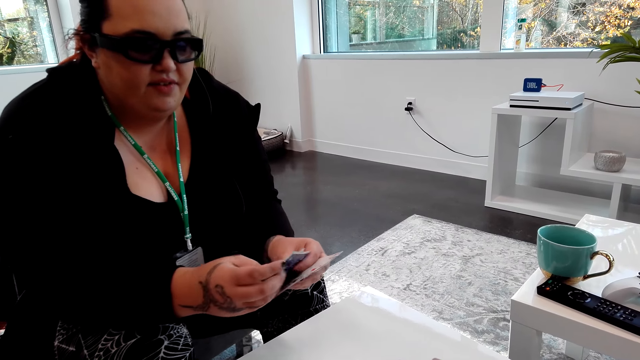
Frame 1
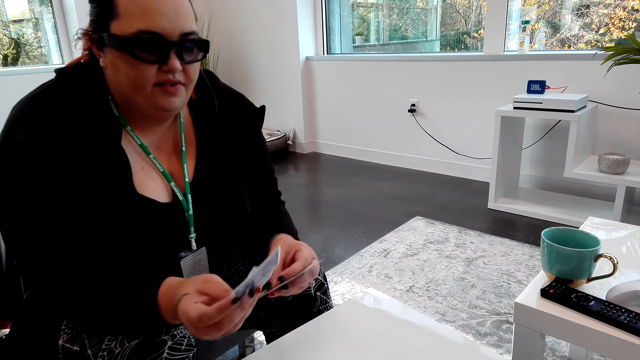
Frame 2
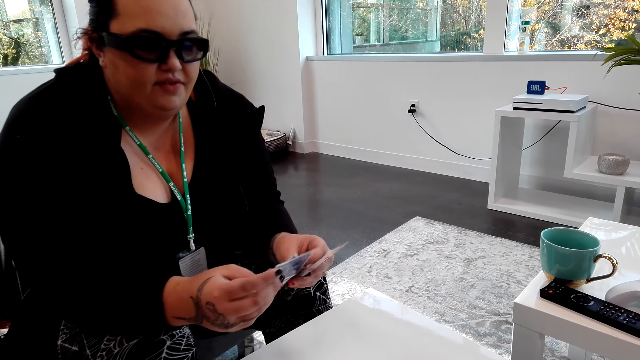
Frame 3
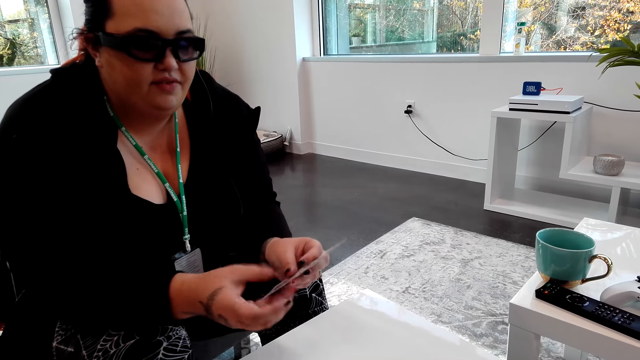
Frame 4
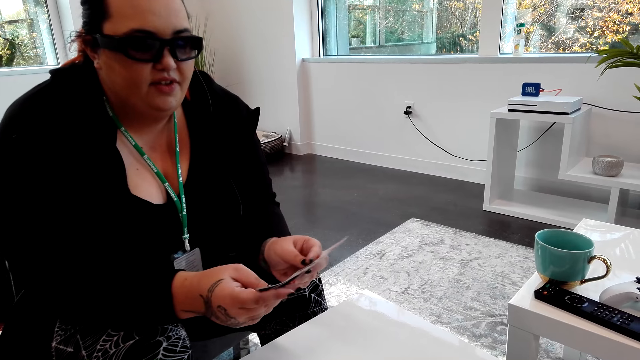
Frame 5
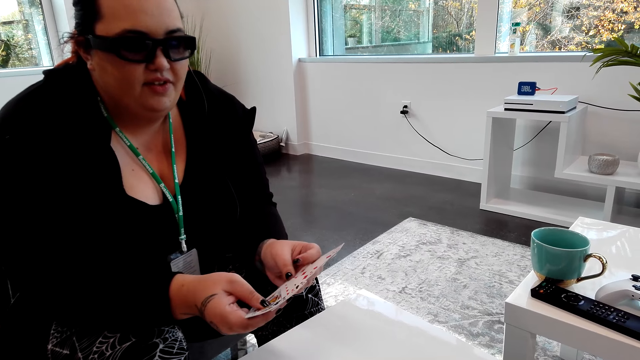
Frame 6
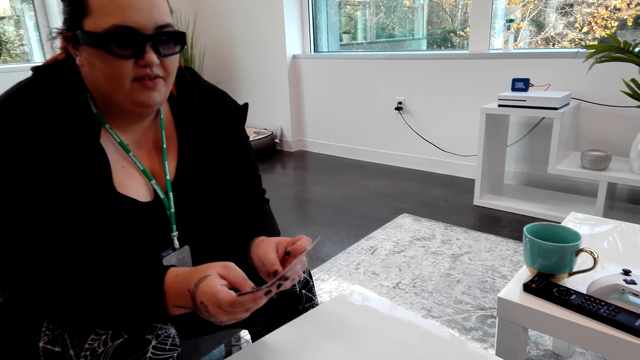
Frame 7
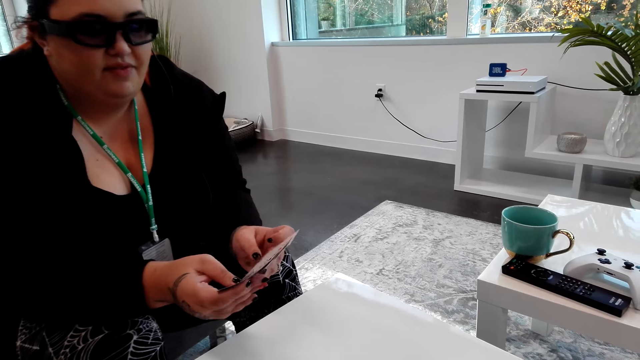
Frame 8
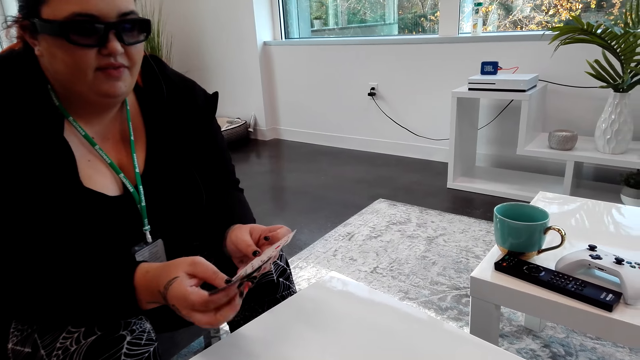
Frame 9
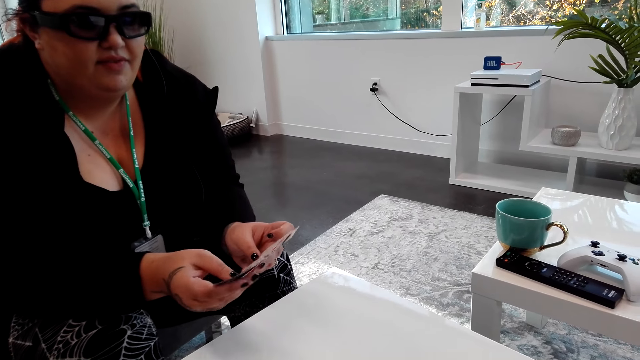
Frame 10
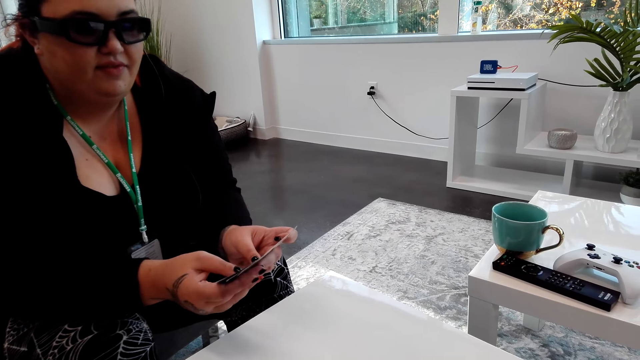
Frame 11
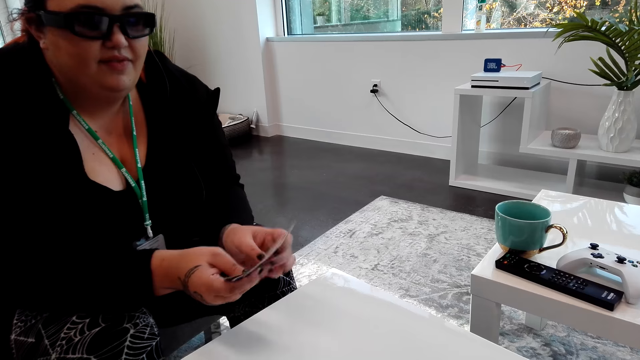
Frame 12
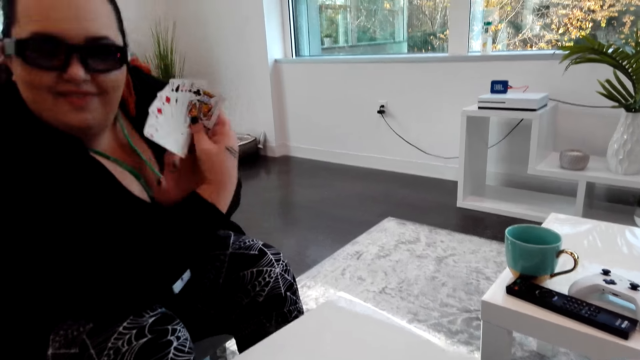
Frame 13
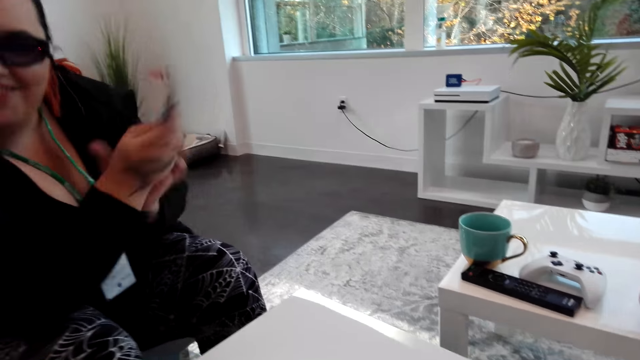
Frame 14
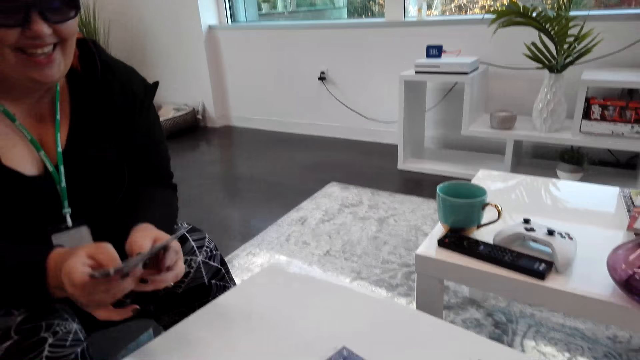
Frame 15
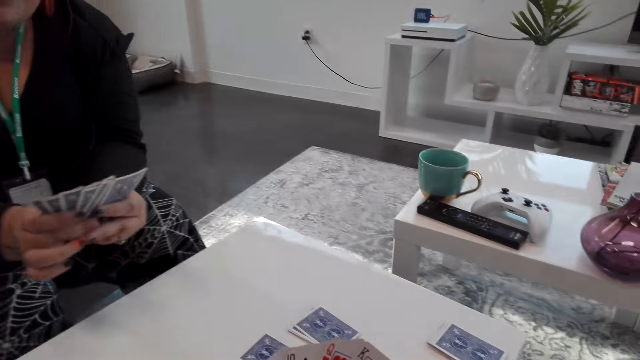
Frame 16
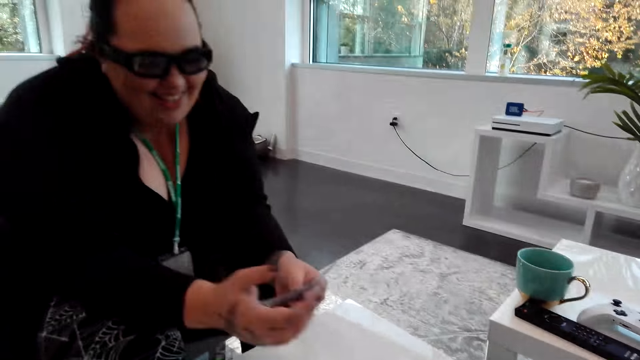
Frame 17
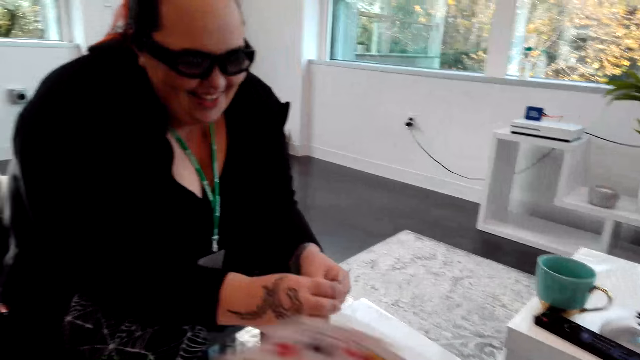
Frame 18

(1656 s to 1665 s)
A woman lifts the cards.

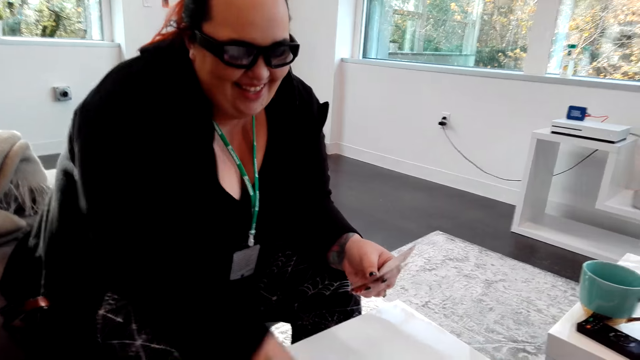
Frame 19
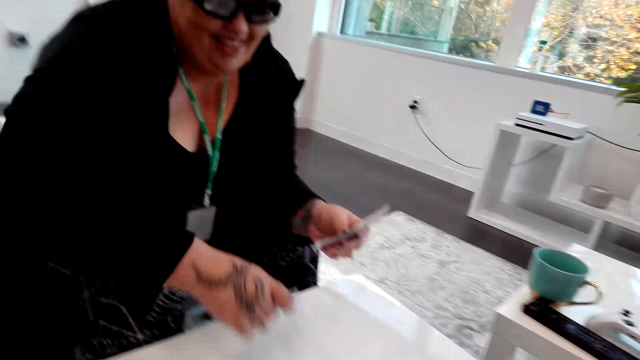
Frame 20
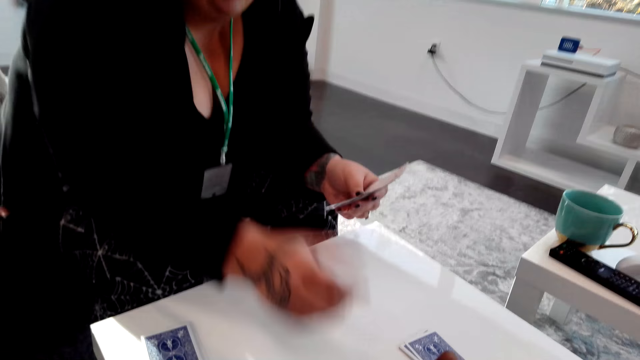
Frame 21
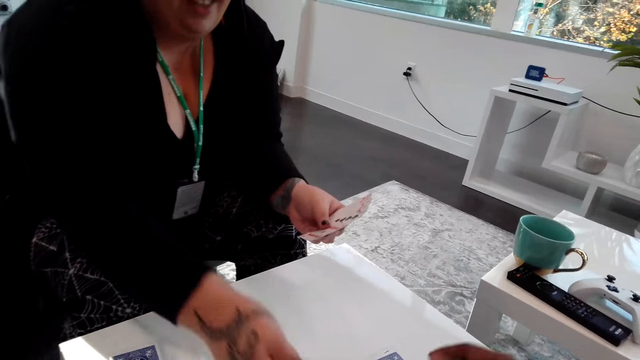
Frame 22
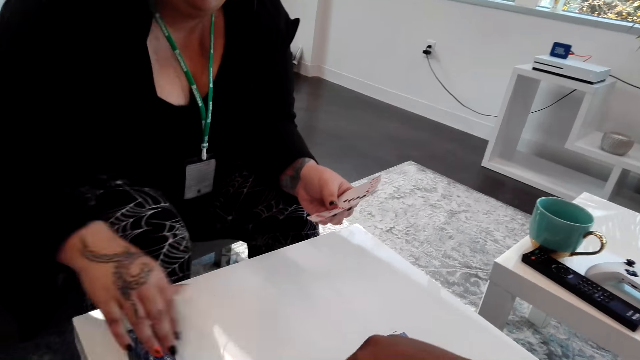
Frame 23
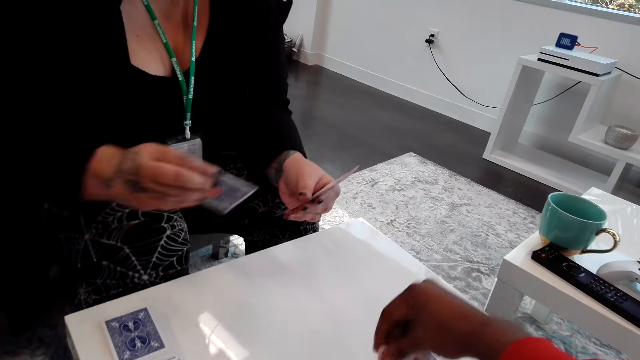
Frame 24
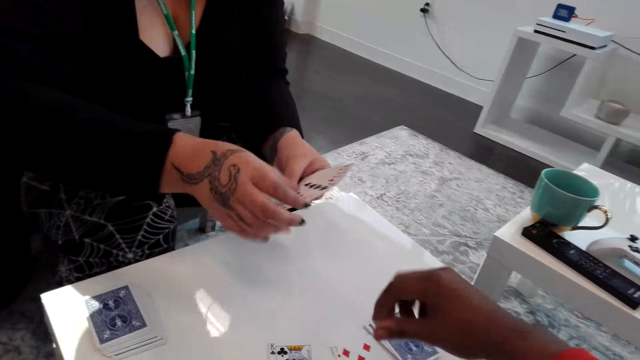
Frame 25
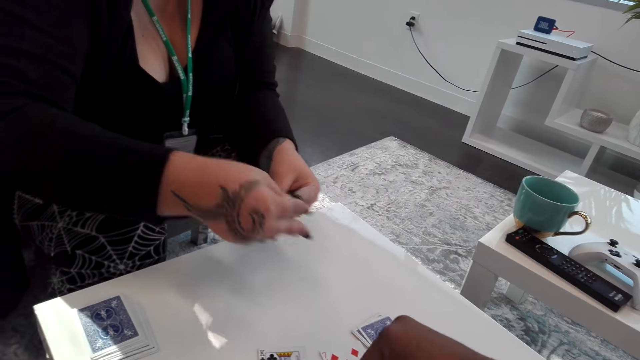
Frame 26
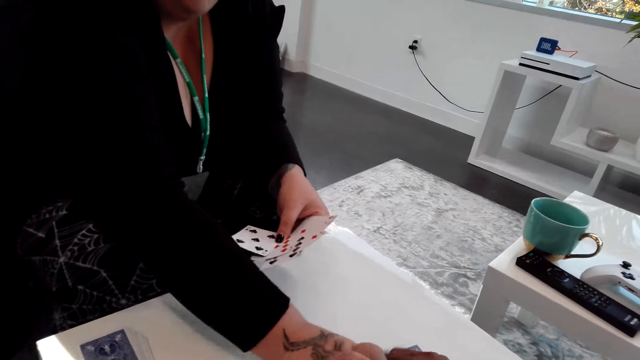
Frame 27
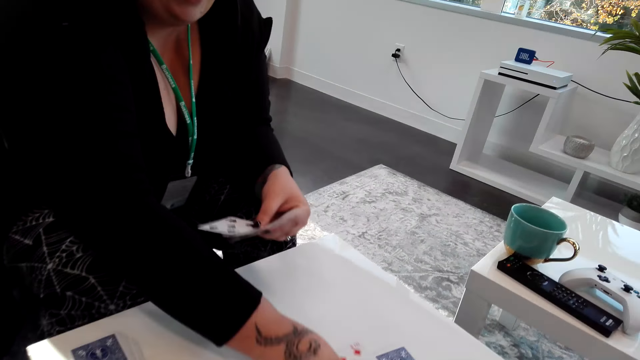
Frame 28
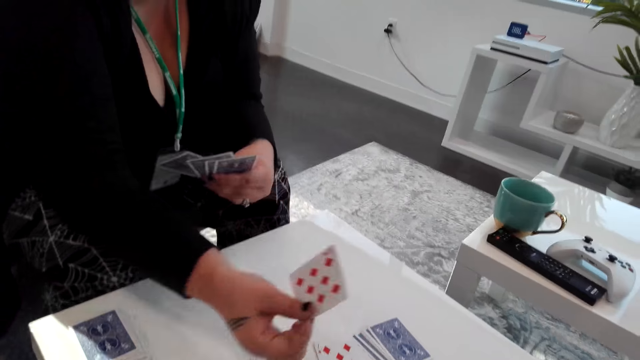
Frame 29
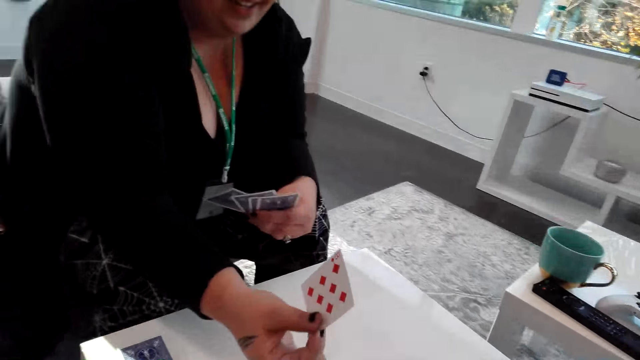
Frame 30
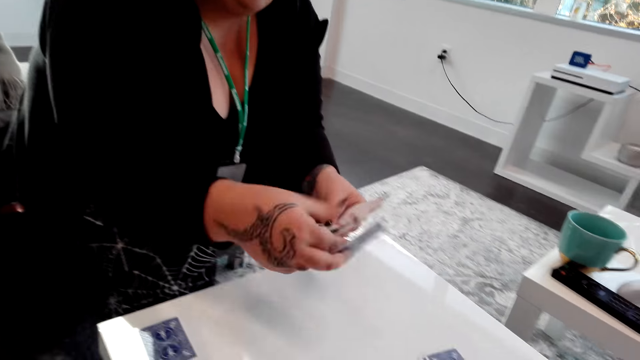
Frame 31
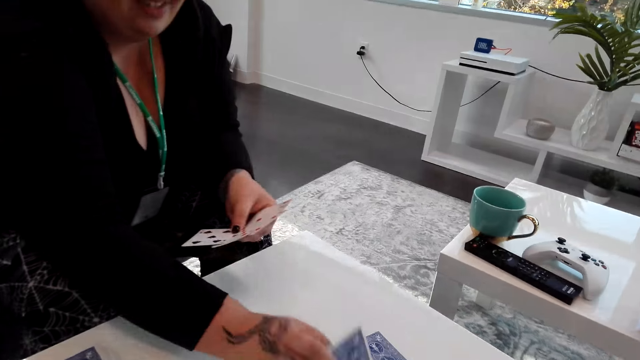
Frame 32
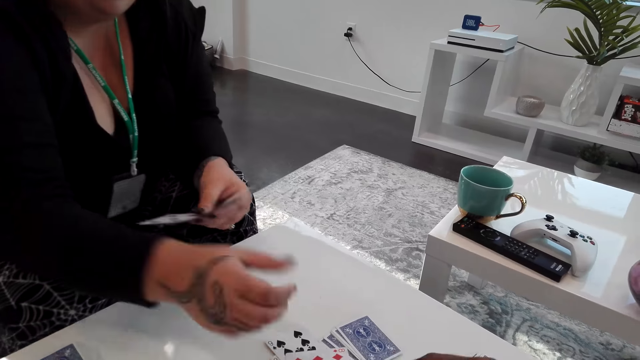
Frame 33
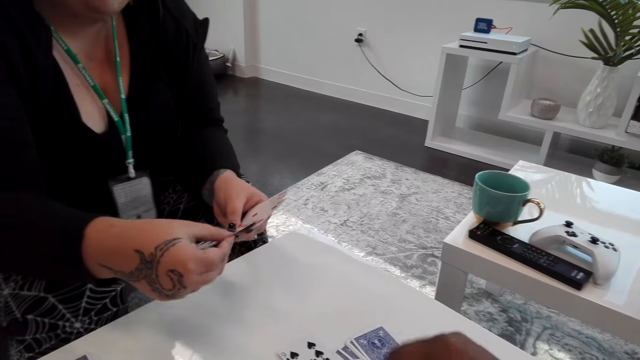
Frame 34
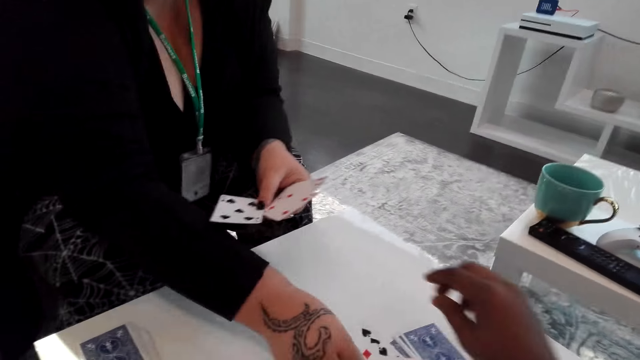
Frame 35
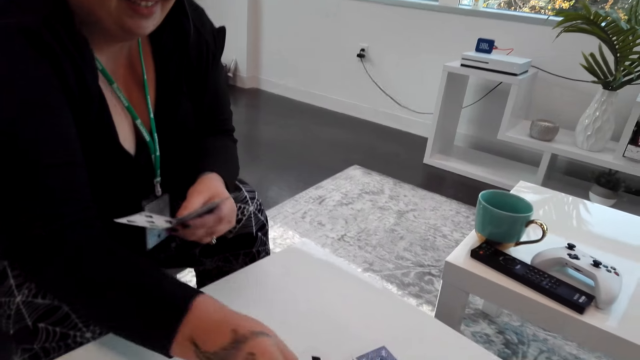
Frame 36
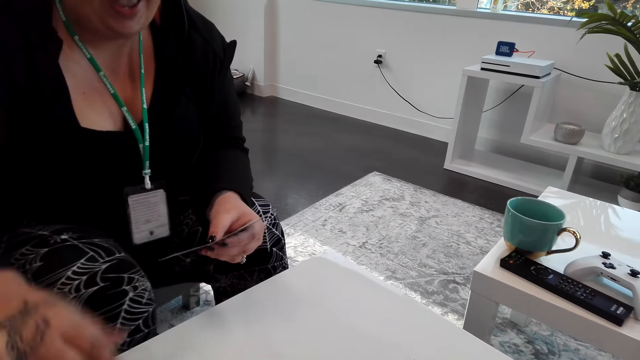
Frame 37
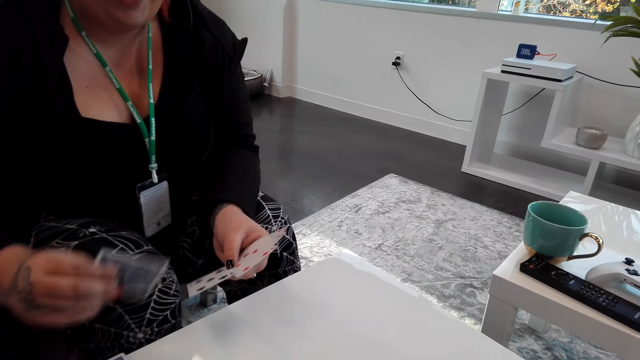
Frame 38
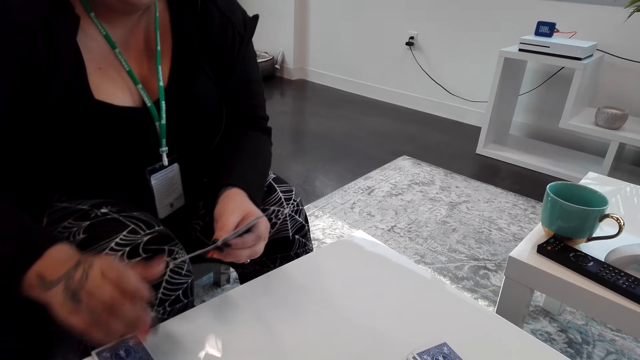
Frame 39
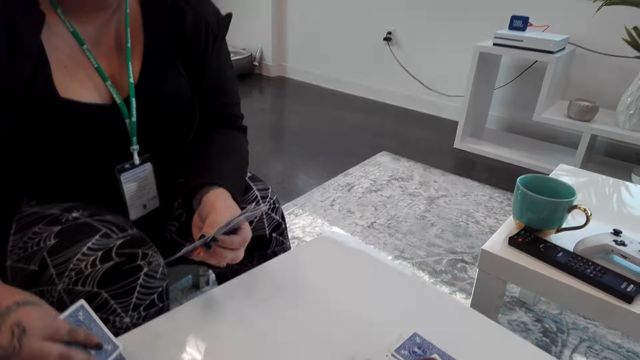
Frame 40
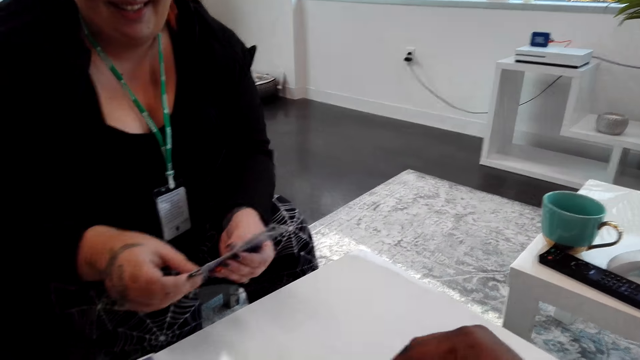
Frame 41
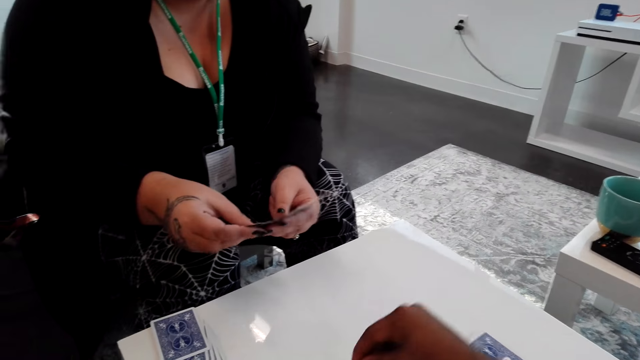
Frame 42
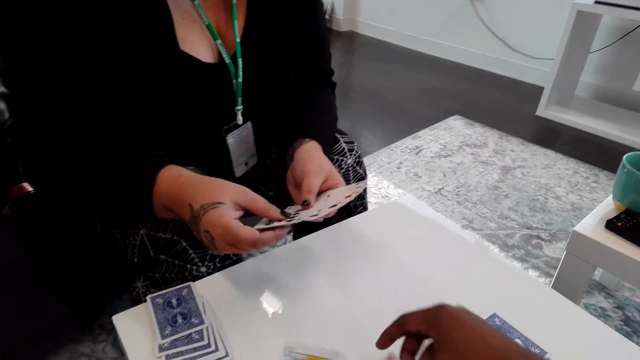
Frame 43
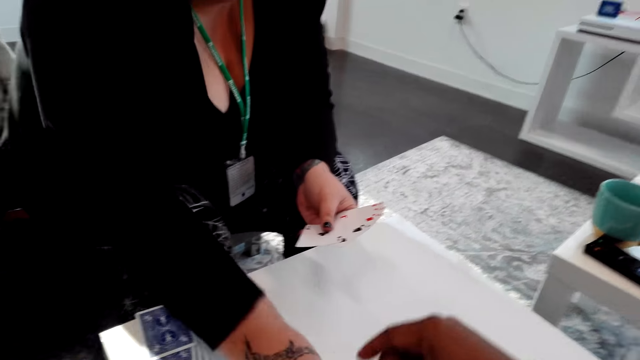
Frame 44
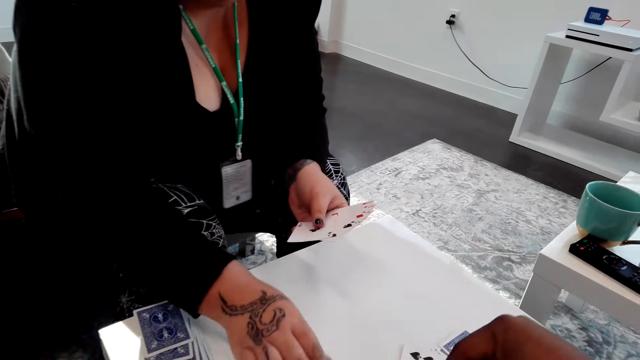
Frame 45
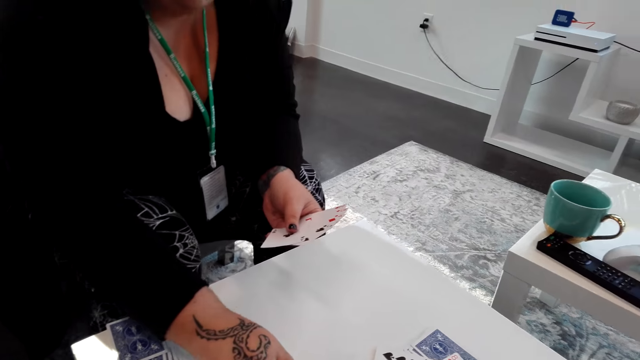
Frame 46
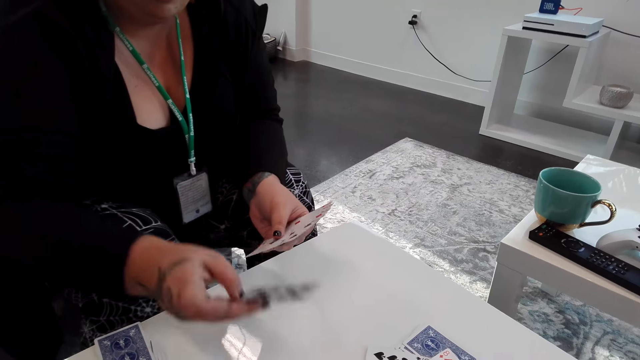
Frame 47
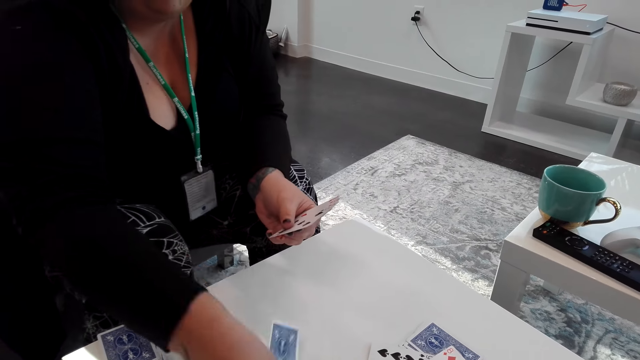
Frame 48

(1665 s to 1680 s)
A woman plays a card. The camera wearer plays a card. The woman plays a card. The camera wearer plays a card. The woman plays a card. The camera wearer plays a card. The woman plays a card.
